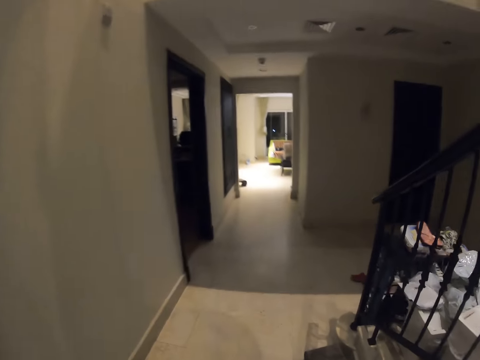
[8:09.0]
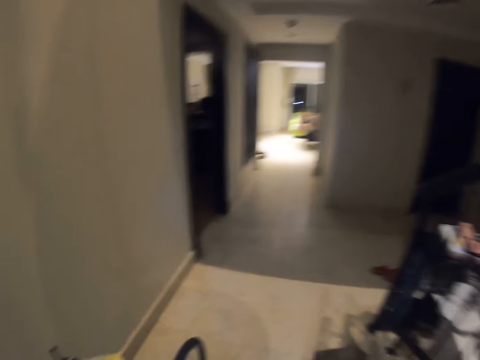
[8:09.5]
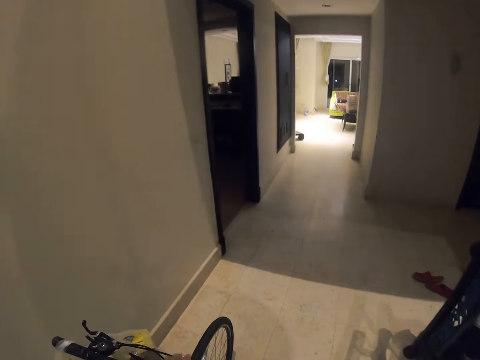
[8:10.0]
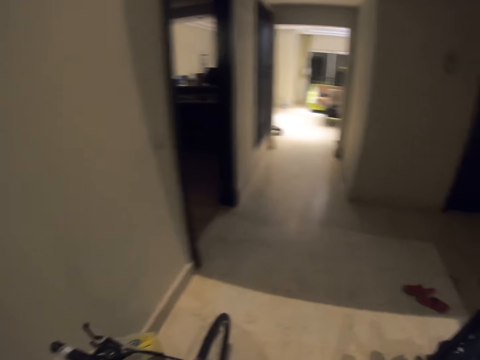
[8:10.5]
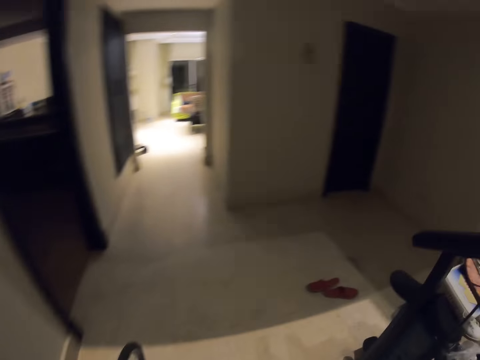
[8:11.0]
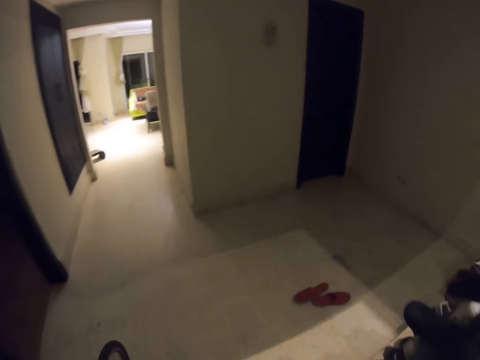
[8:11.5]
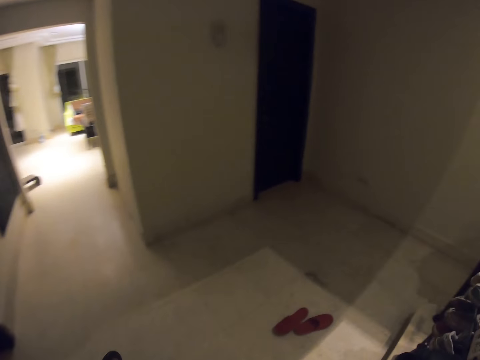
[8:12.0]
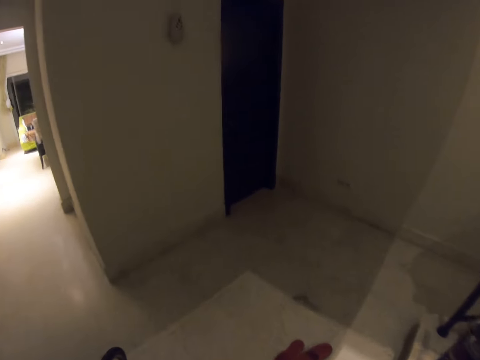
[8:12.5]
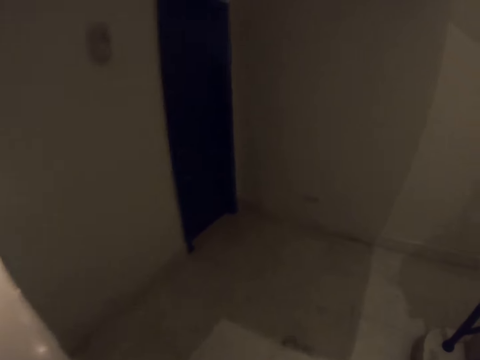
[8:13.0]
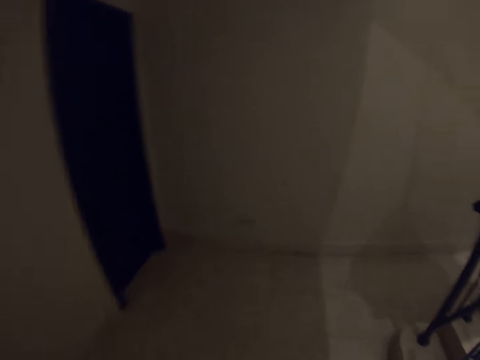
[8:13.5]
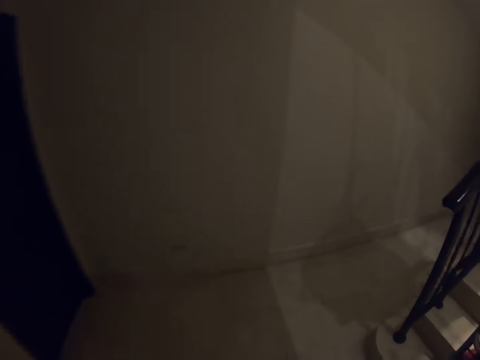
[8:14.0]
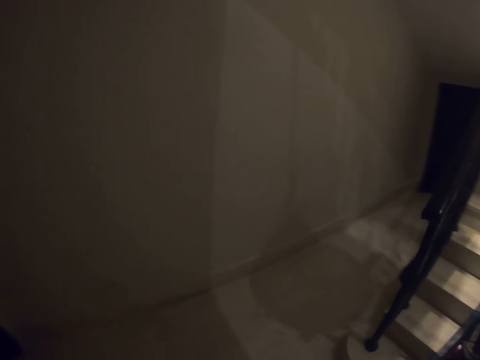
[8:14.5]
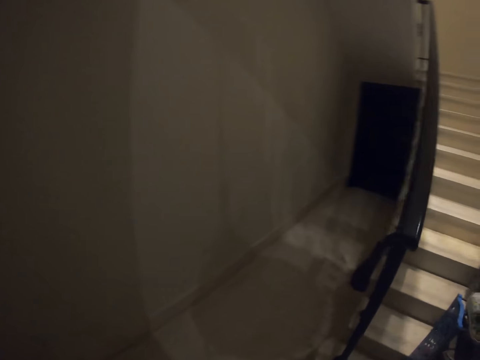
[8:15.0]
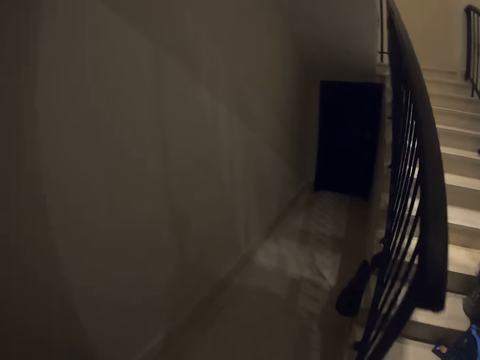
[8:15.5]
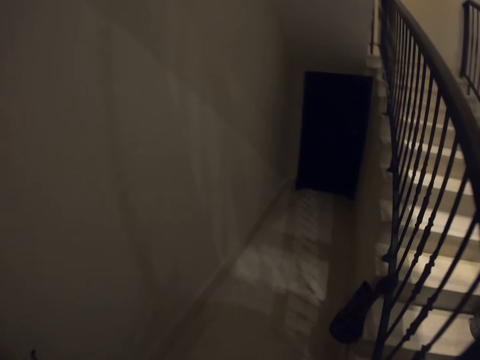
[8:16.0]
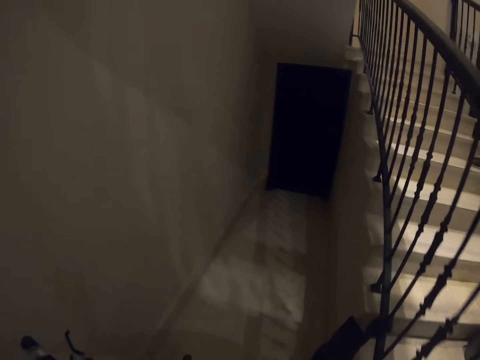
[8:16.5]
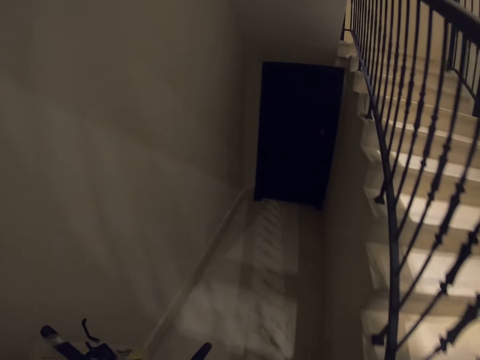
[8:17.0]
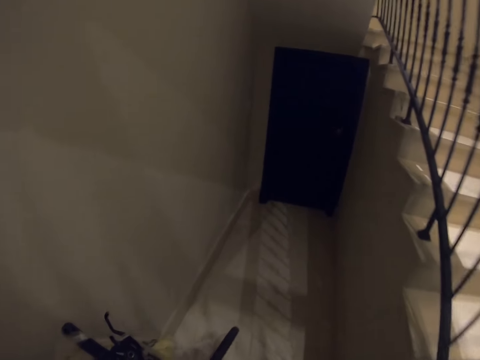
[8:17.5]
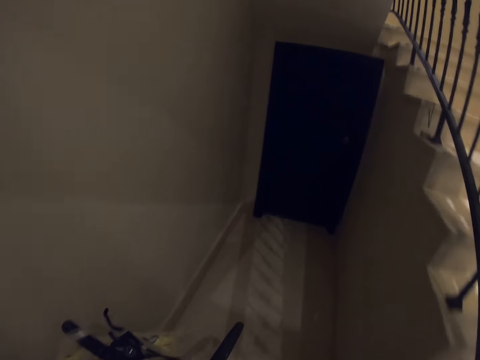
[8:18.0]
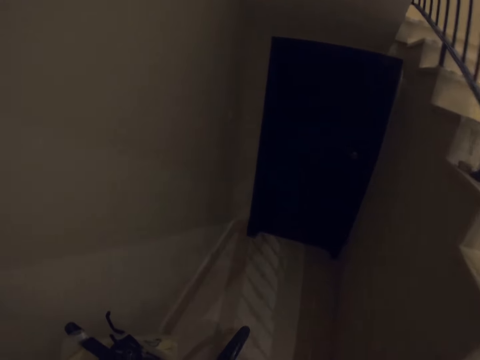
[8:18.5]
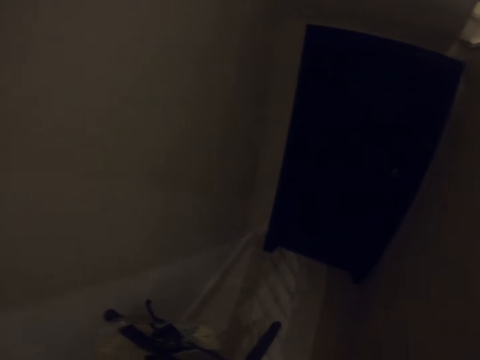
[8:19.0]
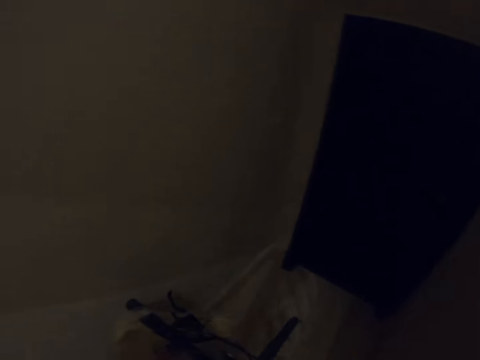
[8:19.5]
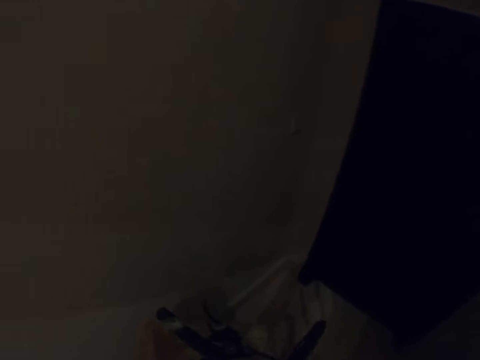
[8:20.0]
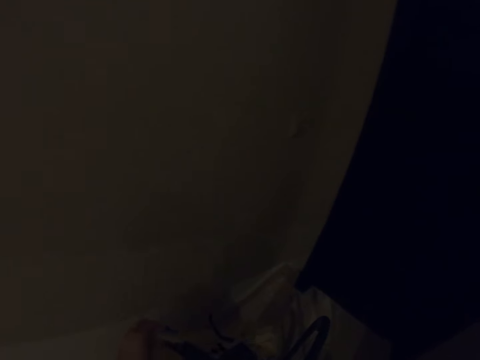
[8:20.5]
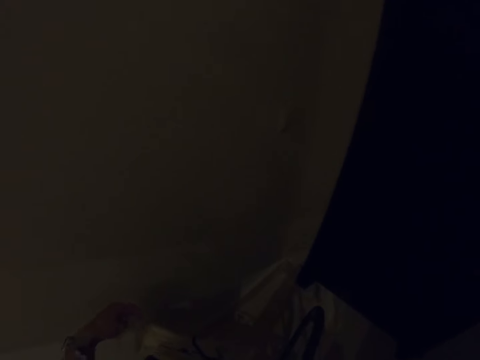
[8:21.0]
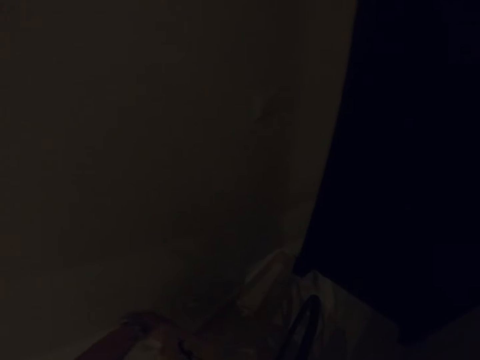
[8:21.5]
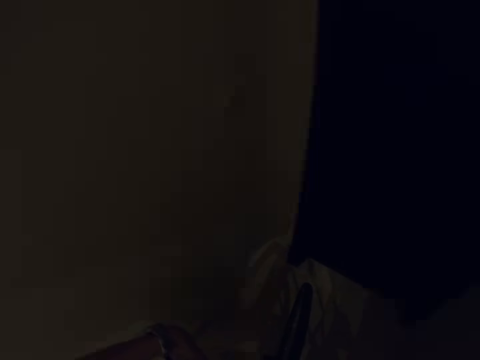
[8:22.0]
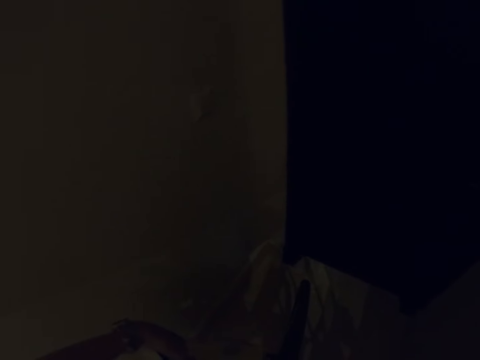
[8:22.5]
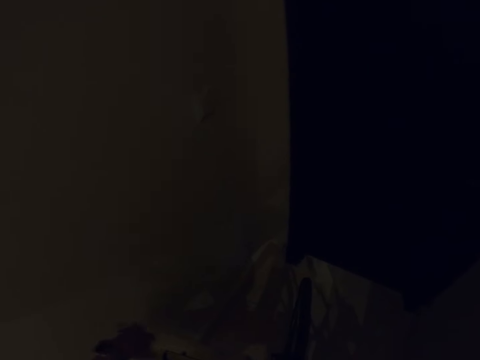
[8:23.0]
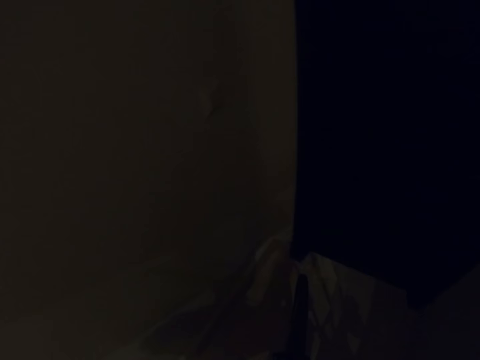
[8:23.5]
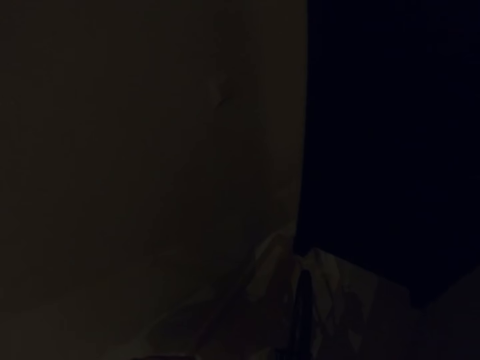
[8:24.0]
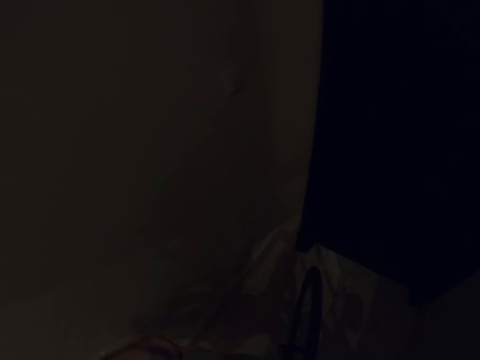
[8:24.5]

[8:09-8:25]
The camera wearer rides a bicycle into the house. They turn right. They stop and remove luggage from the bike.

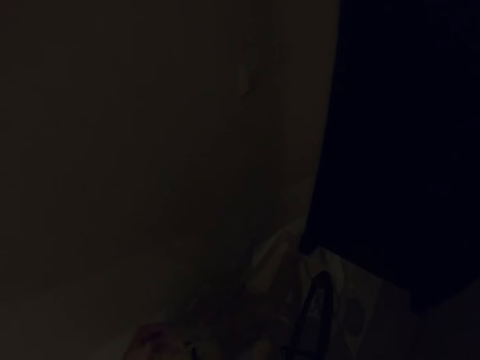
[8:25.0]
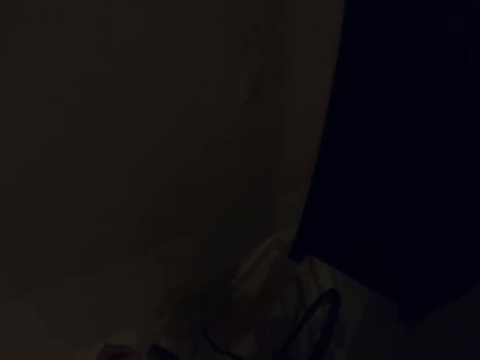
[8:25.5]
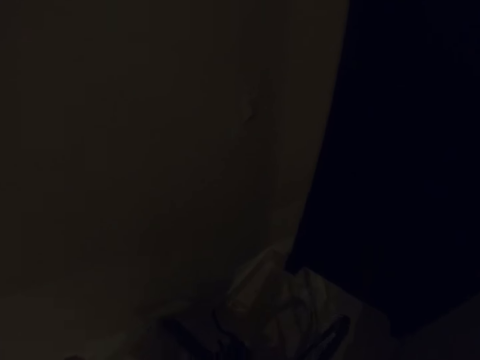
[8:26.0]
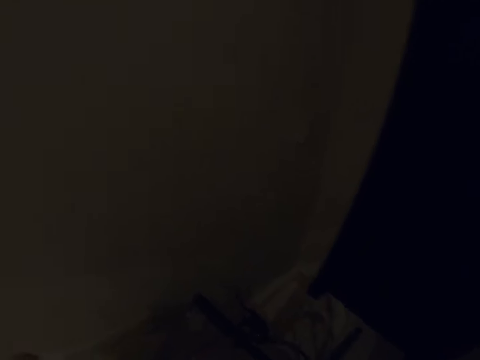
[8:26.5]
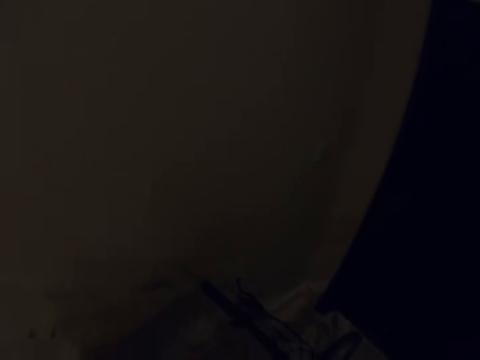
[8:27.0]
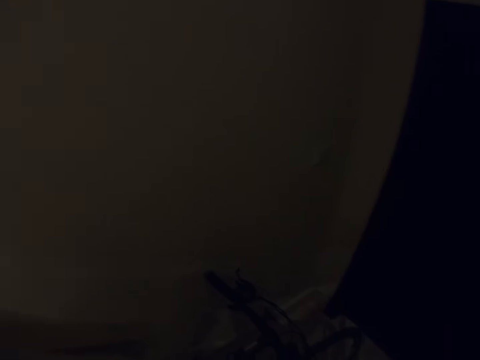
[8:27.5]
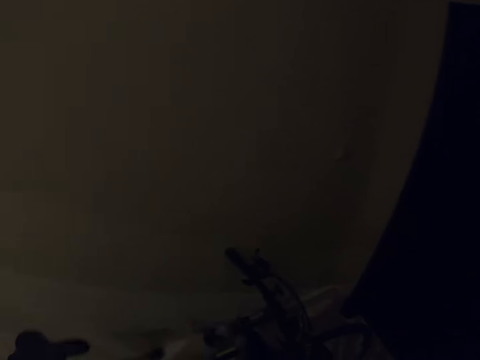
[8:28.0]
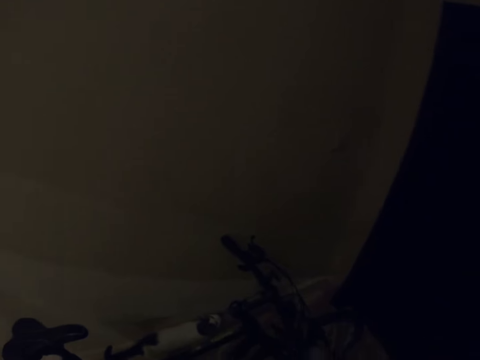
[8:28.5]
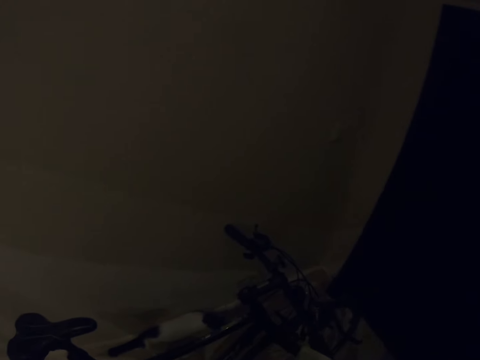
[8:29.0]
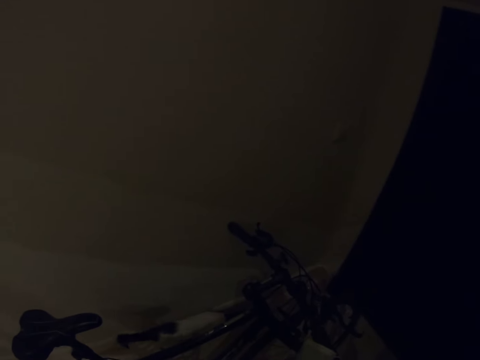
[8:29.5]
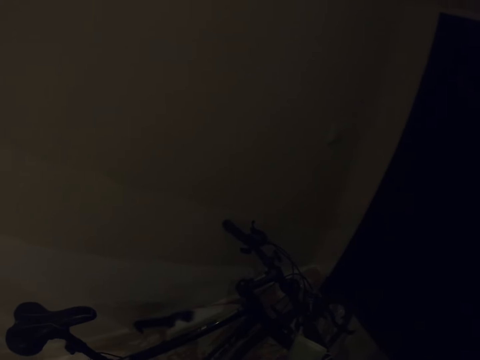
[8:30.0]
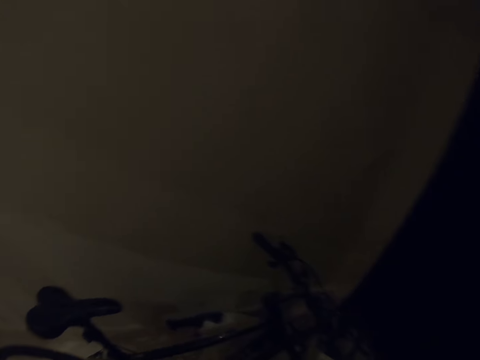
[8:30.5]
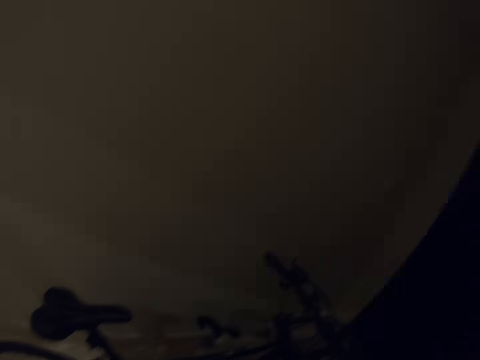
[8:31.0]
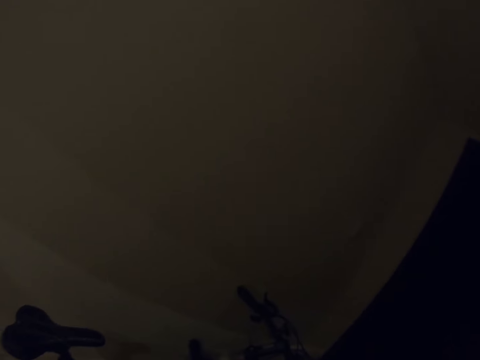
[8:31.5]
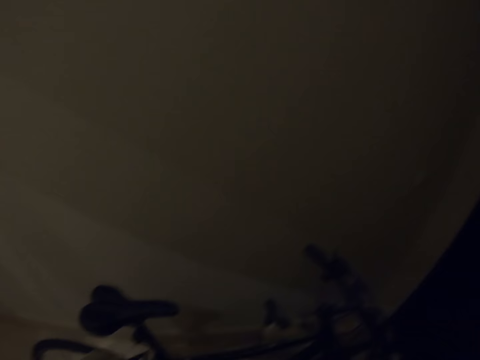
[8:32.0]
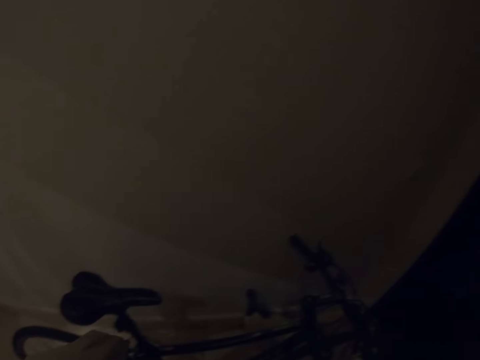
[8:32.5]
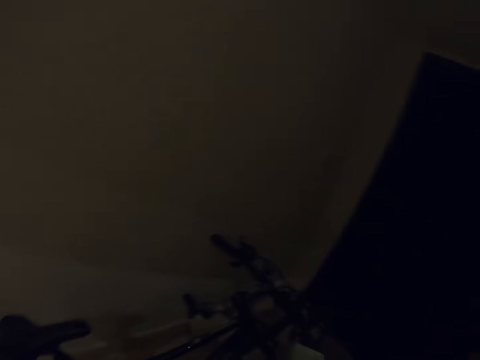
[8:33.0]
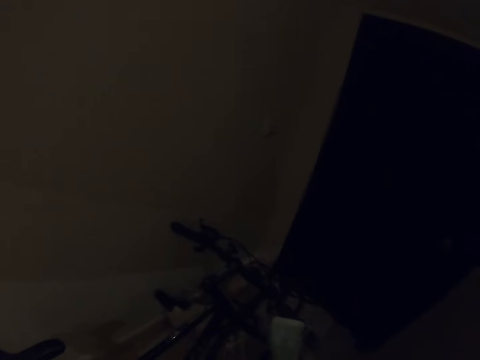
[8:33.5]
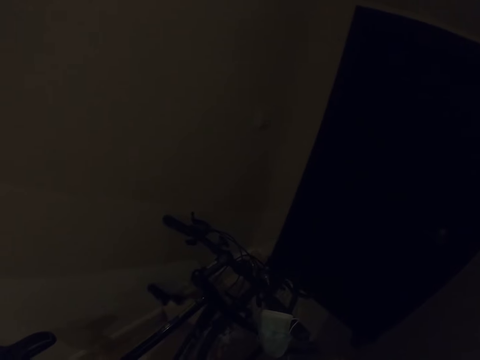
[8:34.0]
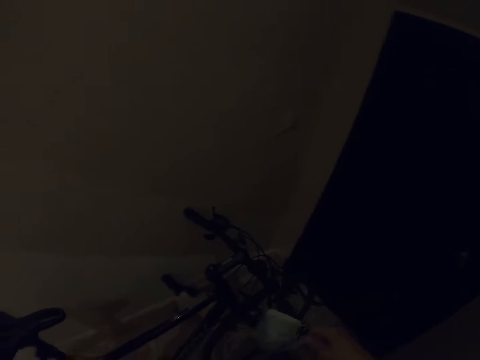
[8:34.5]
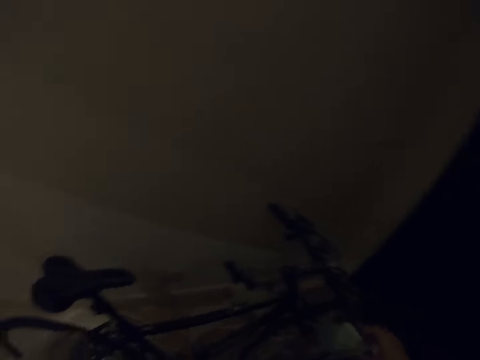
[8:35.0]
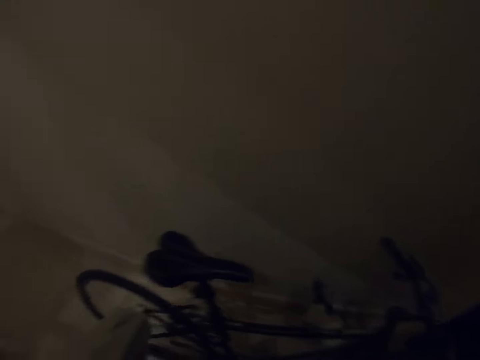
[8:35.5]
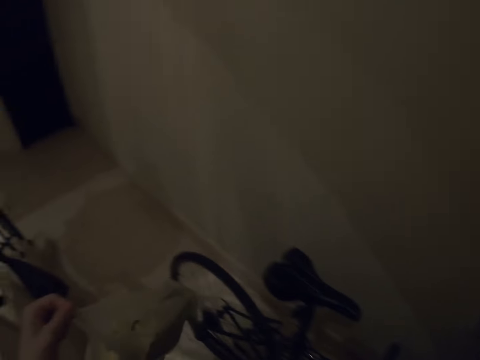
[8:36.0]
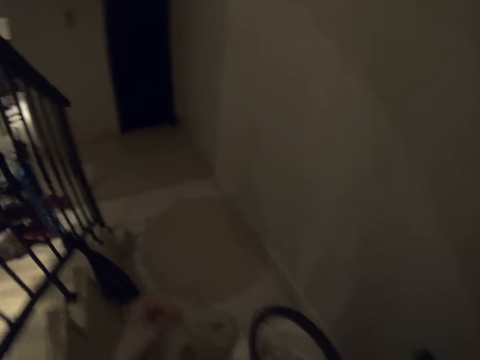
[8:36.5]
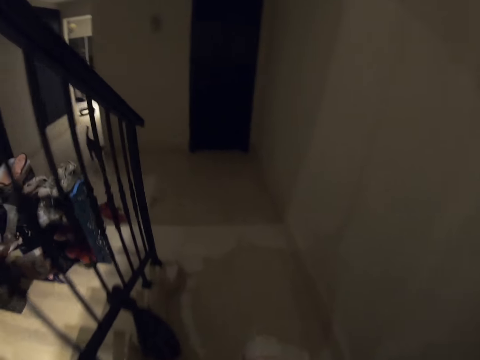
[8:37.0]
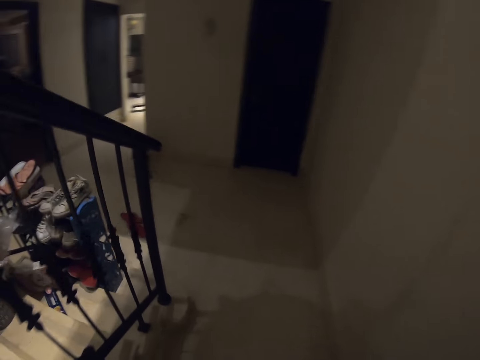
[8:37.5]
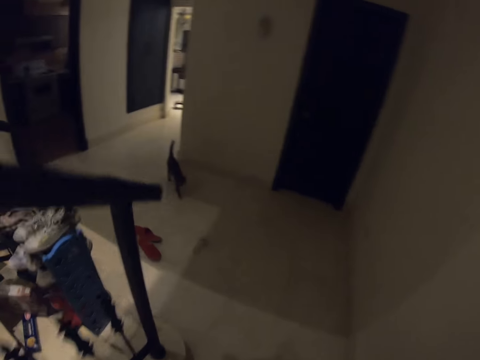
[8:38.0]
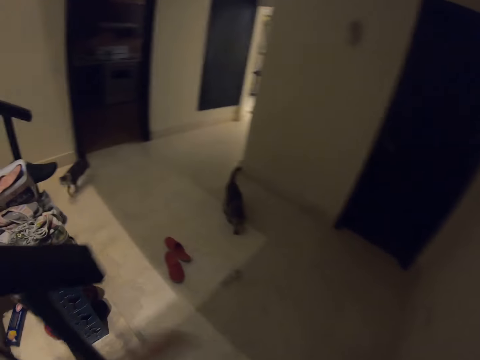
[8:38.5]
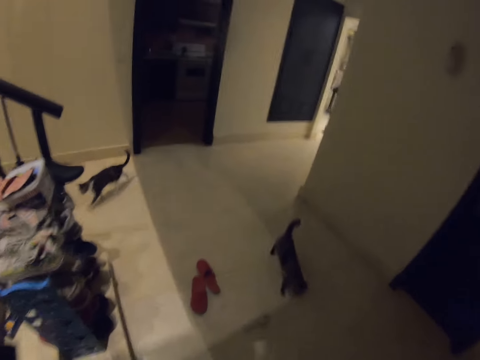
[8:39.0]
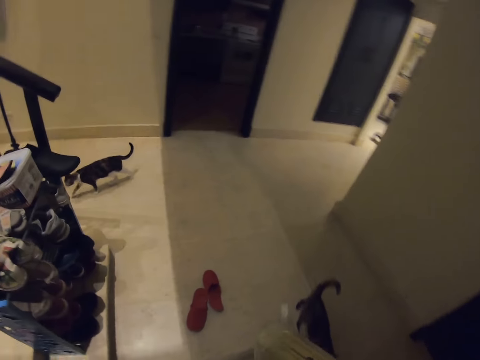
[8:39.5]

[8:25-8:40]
The camera wearer puts the bicycle next to the wall. They turn around and walk in the house.
